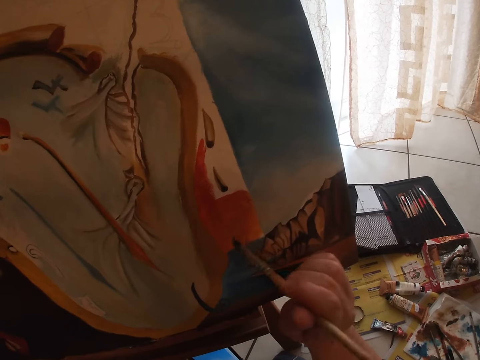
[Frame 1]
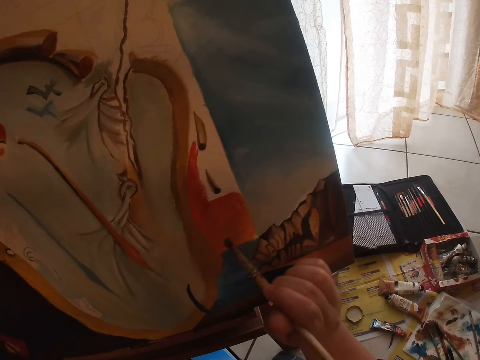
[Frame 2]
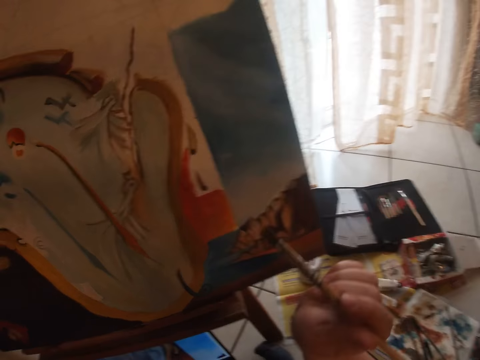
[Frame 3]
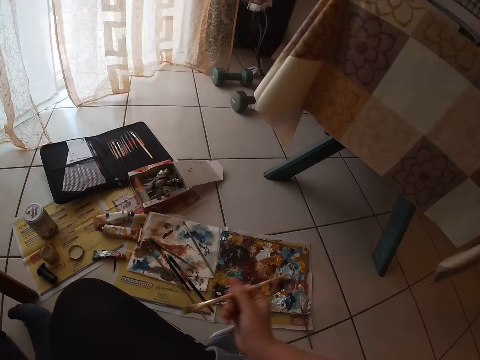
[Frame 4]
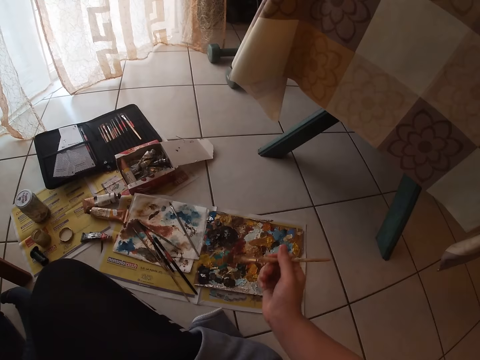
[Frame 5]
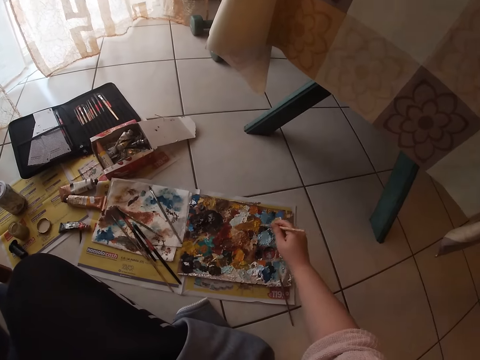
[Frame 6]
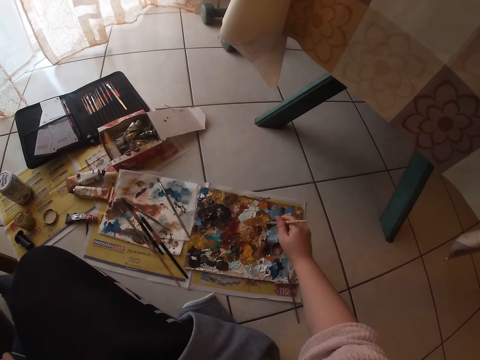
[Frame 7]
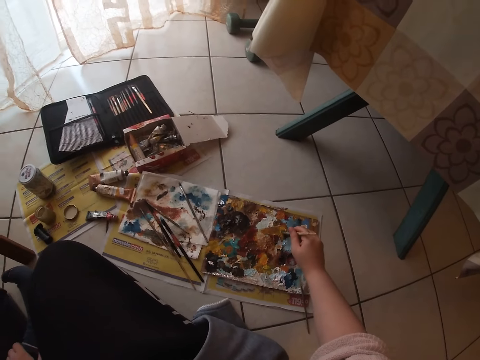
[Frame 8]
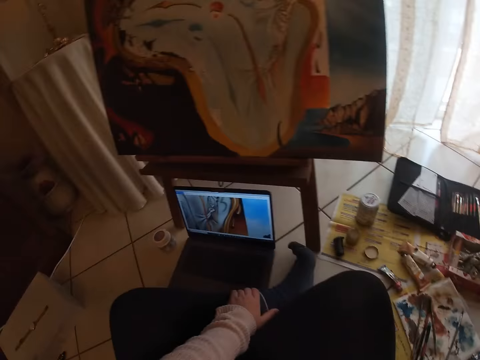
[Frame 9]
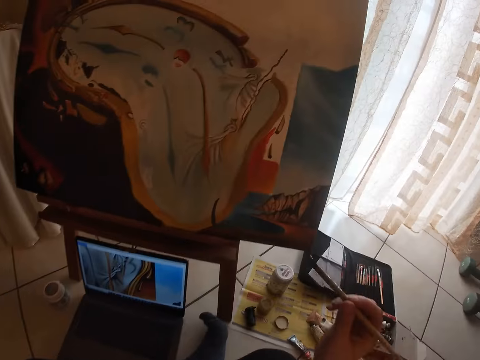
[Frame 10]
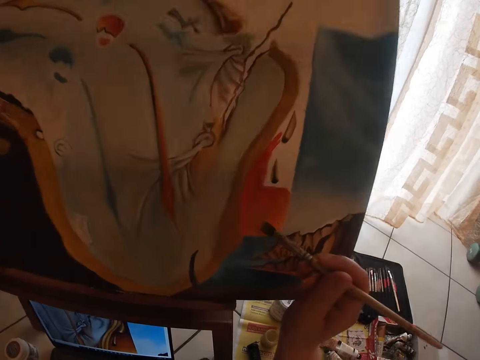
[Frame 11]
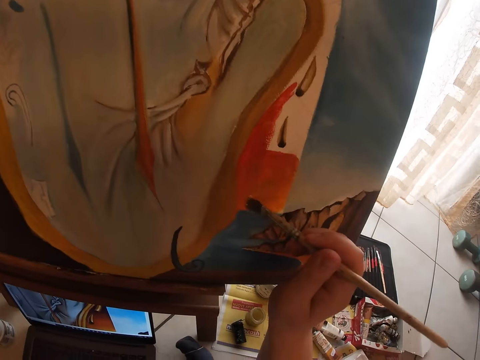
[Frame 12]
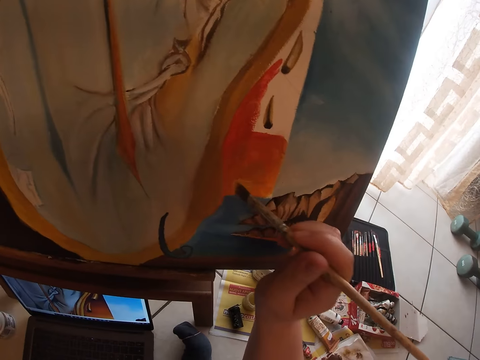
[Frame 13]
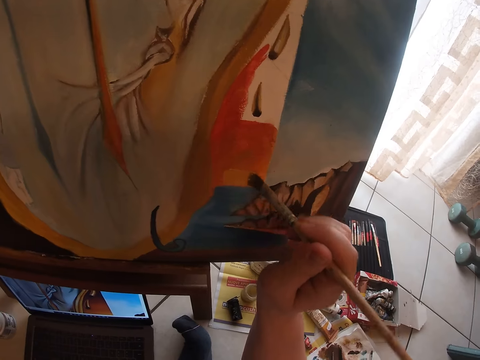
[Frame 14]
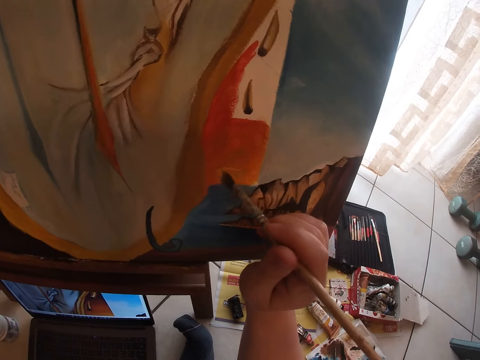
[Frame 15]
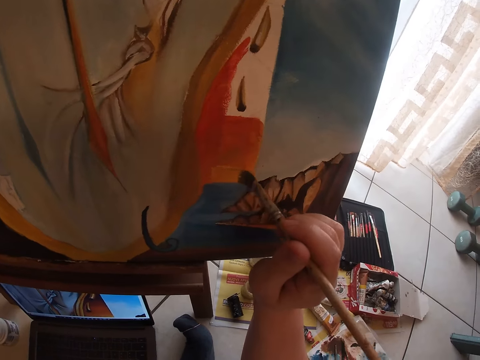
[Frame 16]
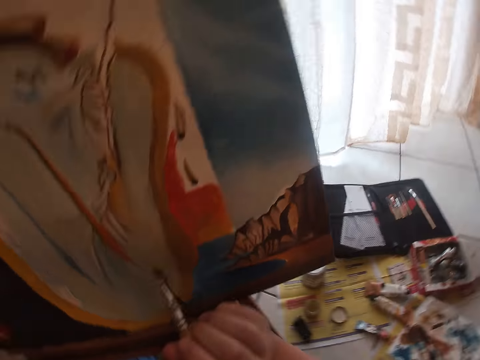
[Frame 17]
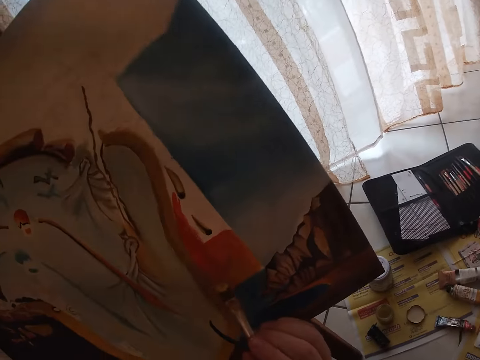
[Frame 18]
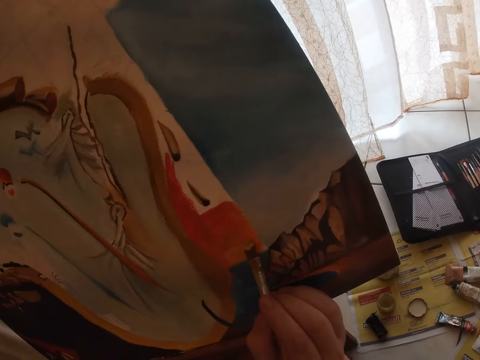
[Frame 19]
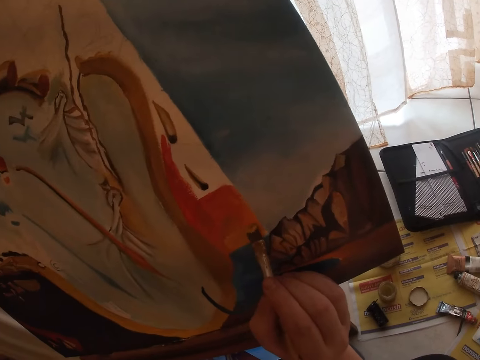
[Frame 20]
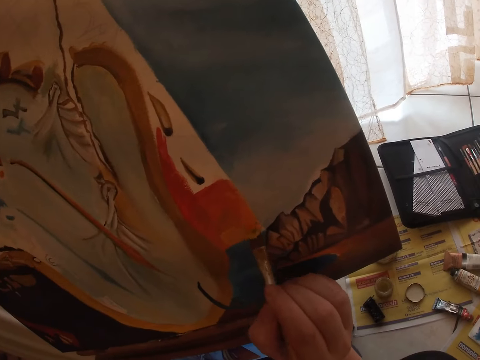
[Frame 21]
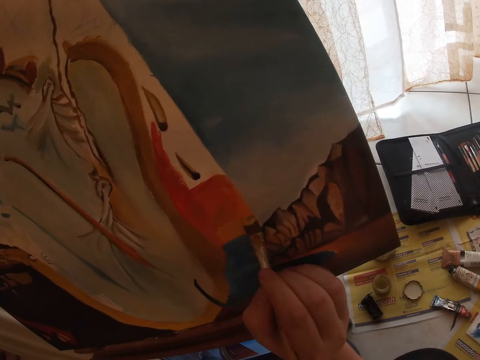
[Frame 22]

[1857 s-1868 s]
The camera wearer stops painting. They rub the brush on the board. They dab paint on the palettes with the small detail brush. They paint the picture on the canvas.

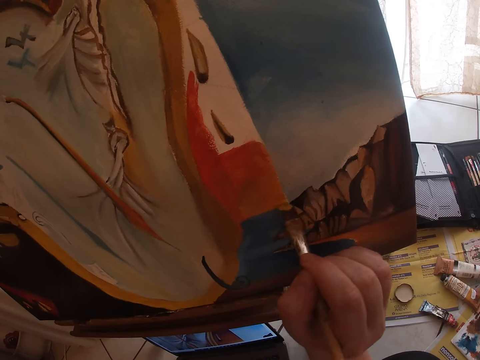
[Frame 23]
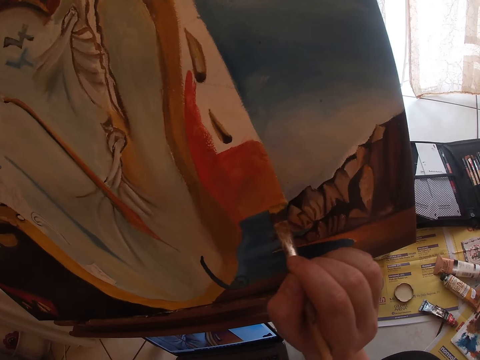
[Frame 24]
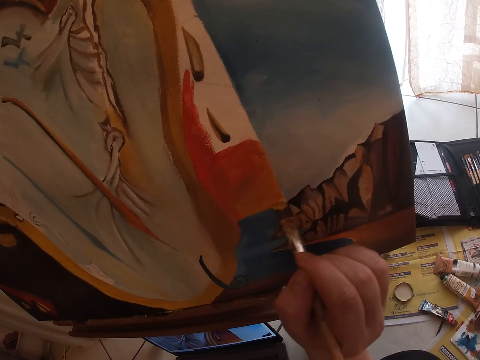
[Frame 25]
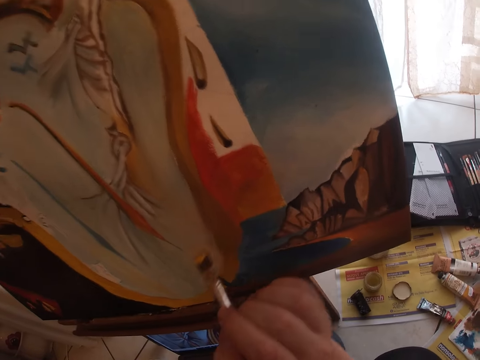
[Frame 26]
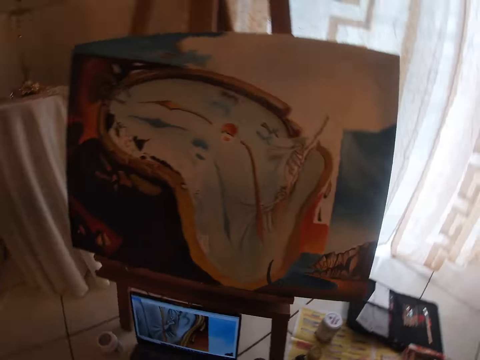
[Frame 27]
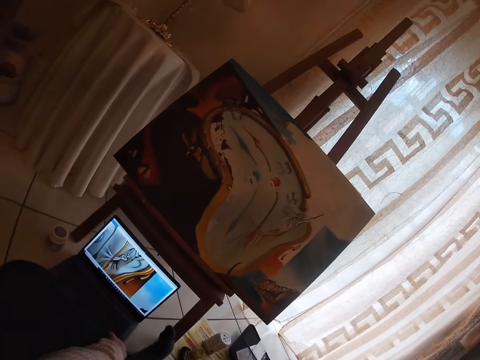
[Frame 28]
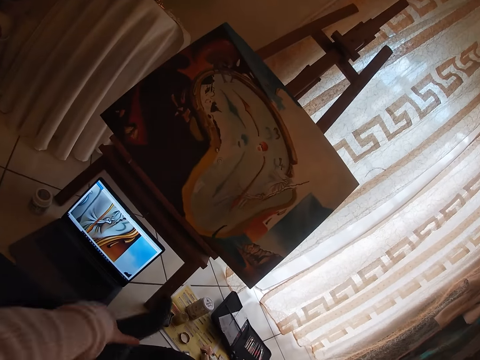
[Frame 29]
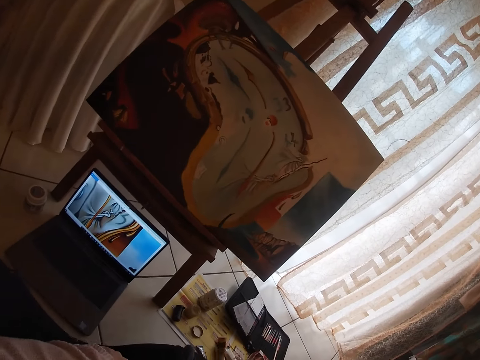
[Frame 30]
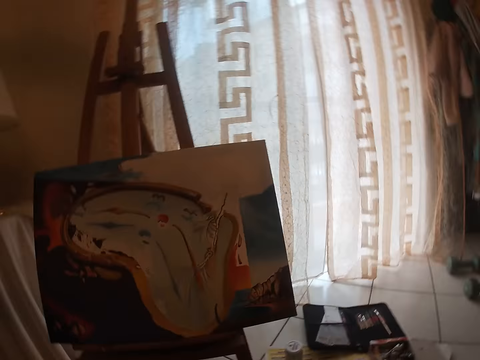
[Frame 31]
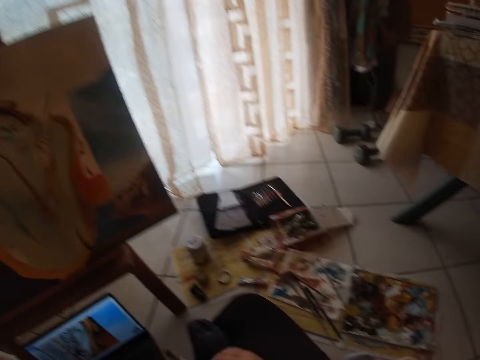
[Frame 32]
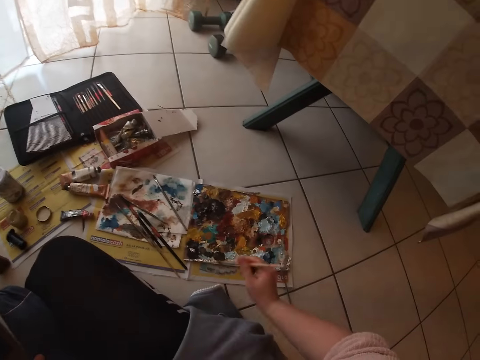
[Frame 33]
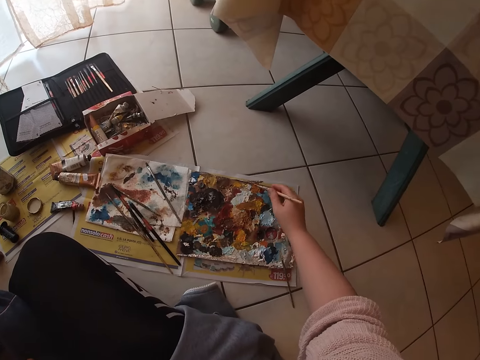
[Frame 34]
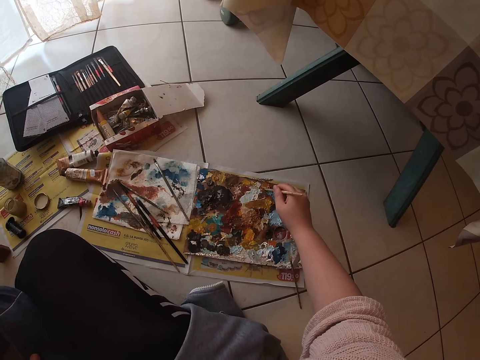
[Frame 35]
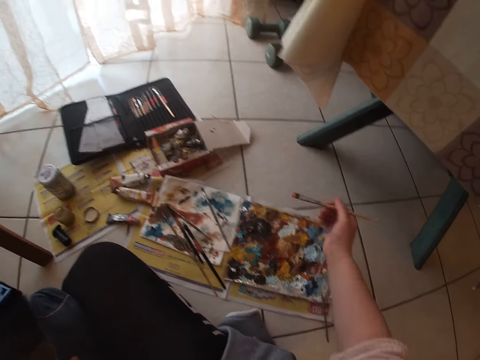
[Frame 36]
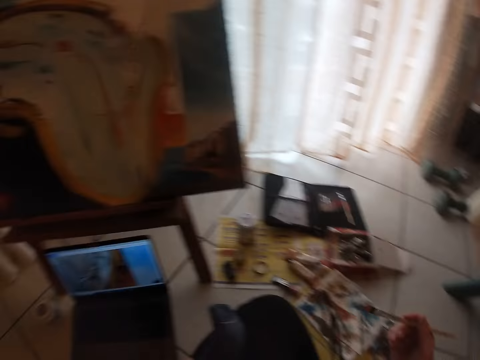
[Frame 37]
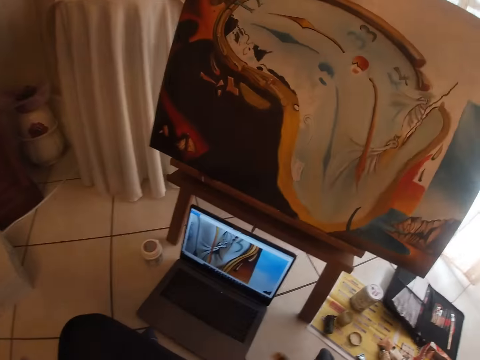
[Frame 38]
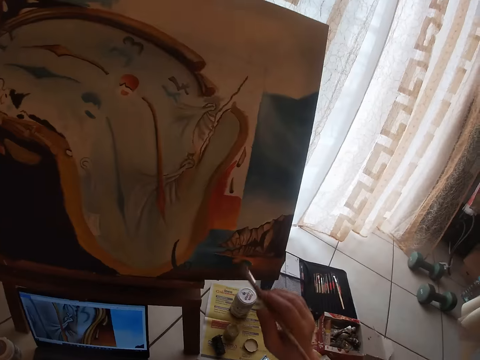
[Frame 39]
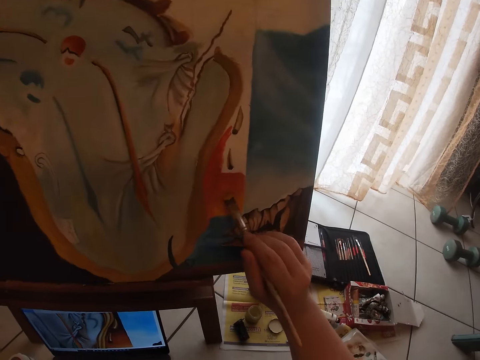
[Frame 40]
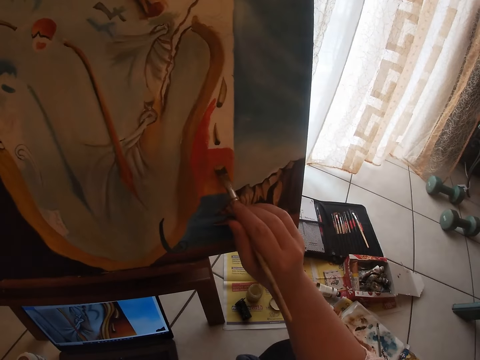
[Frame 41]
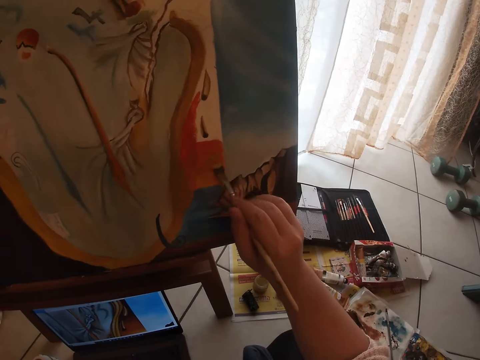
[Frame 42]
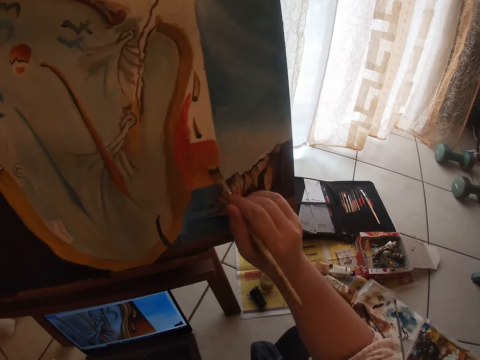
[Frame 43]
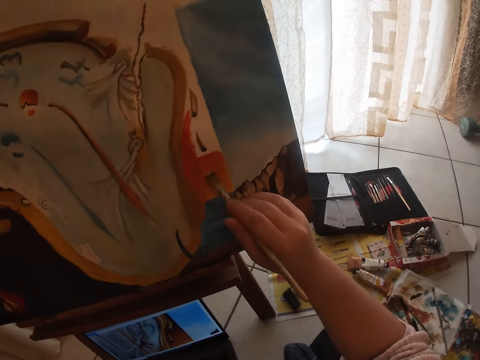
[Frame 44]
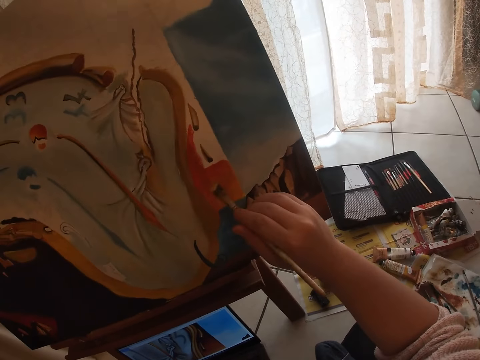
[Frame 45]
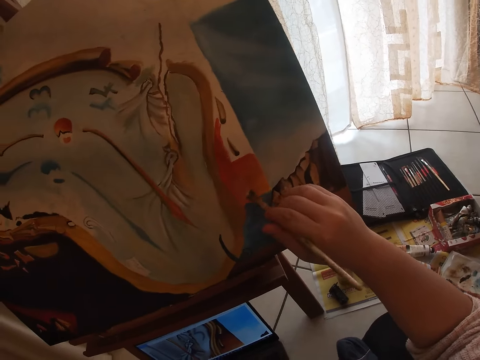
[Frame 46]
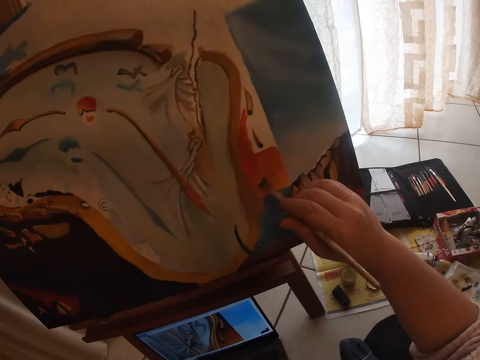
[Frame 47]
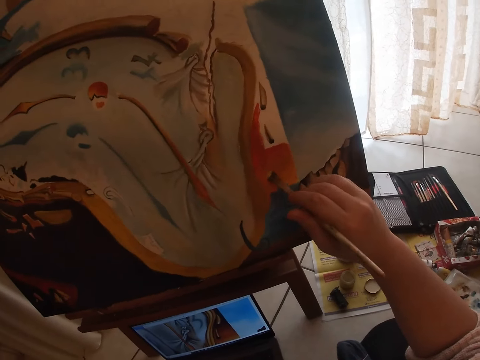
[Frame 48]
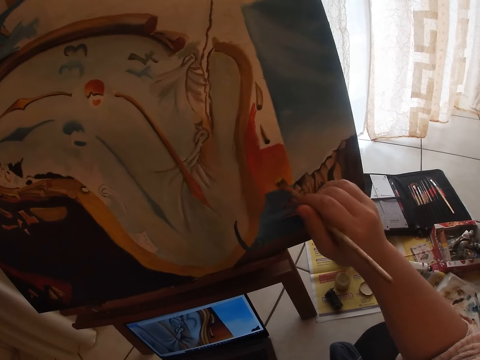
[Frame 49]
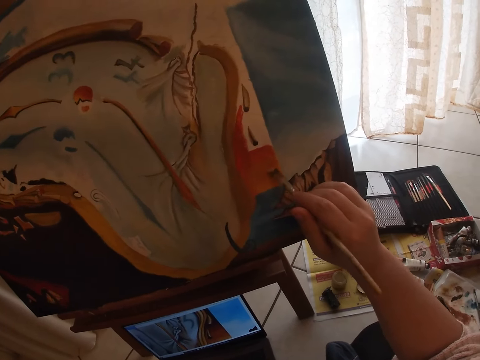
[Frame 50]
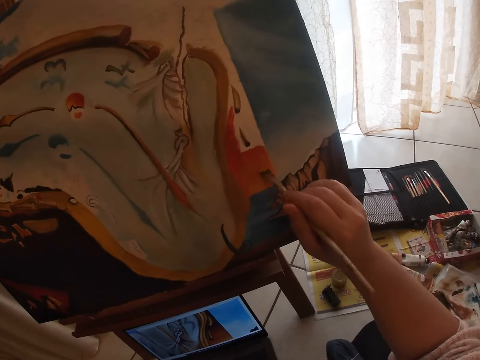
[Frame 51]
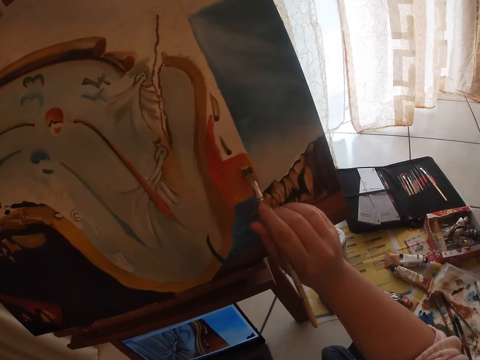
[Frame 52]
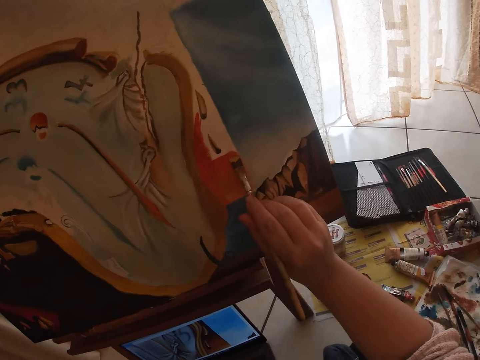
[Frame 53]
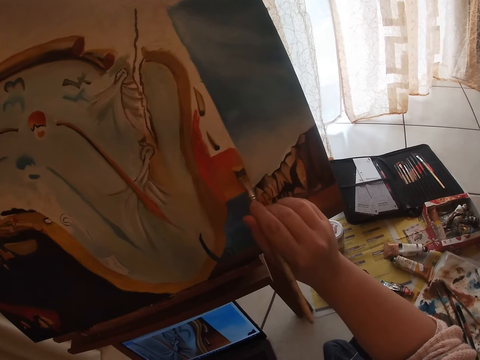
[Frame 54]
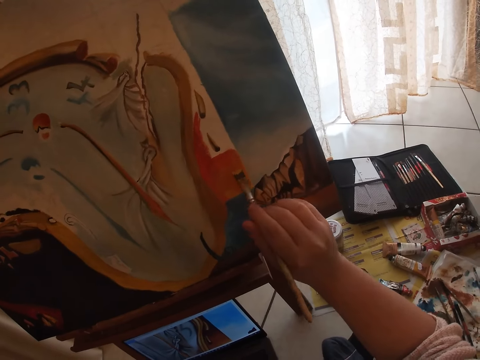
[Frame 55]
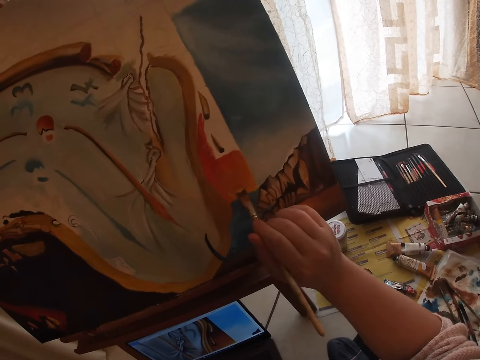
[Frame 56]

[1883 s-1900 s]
The camera wearer stops painting the portrait. They dab paint on the palettes with the small detail brush. They rub the brush on the board. They paint the picture on the canvas.
